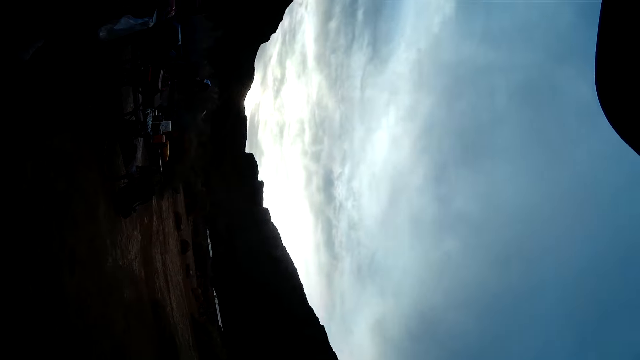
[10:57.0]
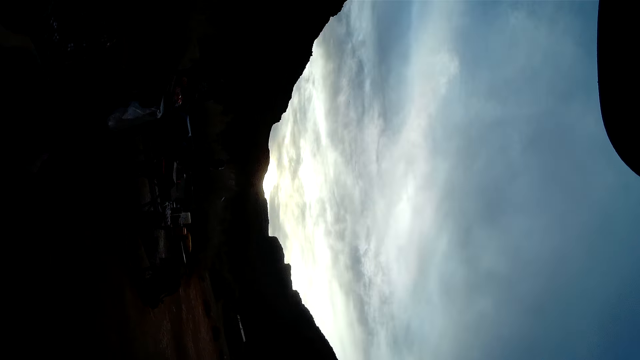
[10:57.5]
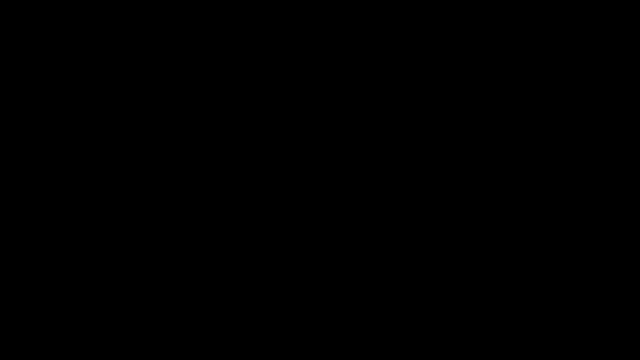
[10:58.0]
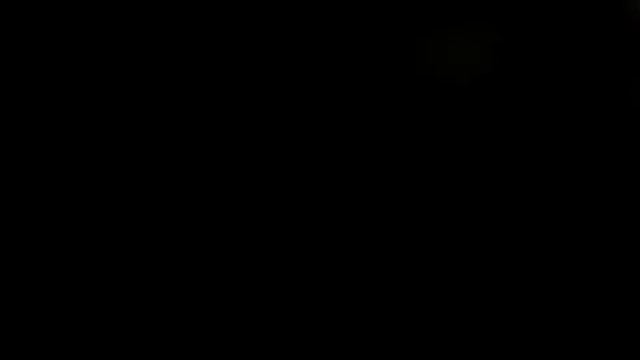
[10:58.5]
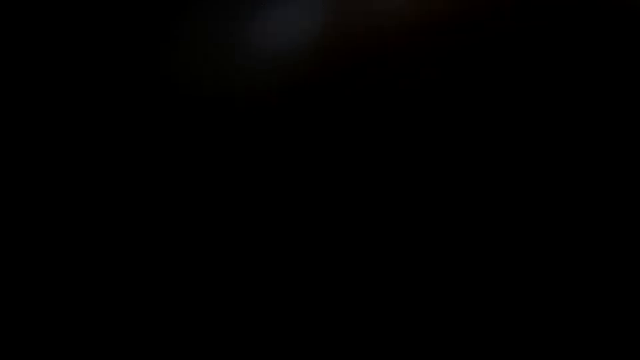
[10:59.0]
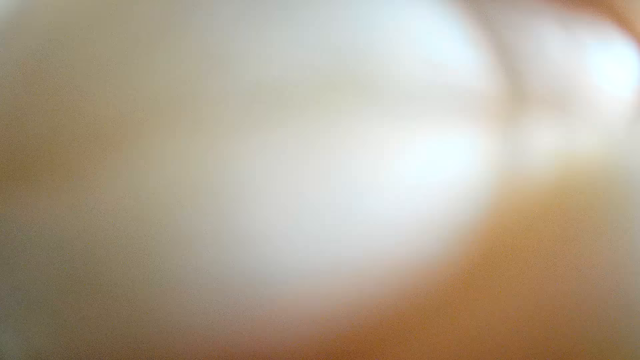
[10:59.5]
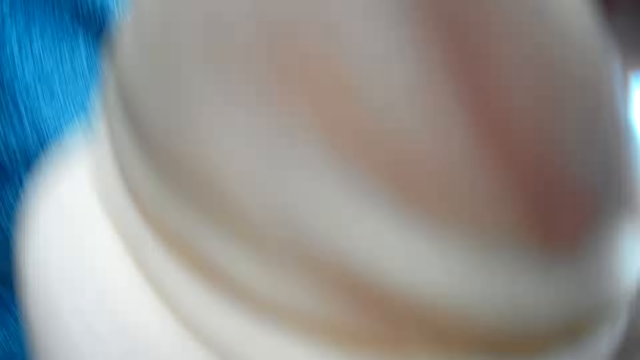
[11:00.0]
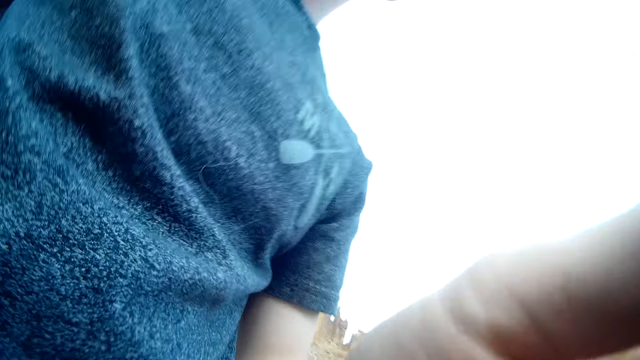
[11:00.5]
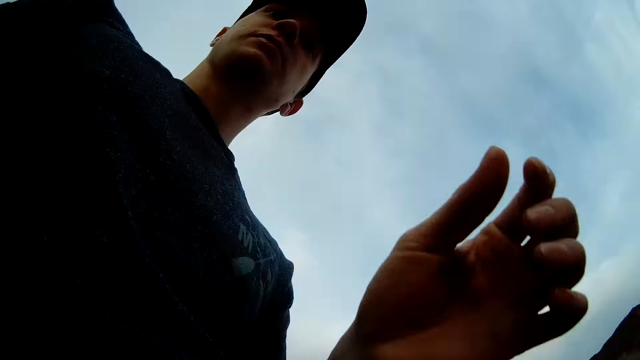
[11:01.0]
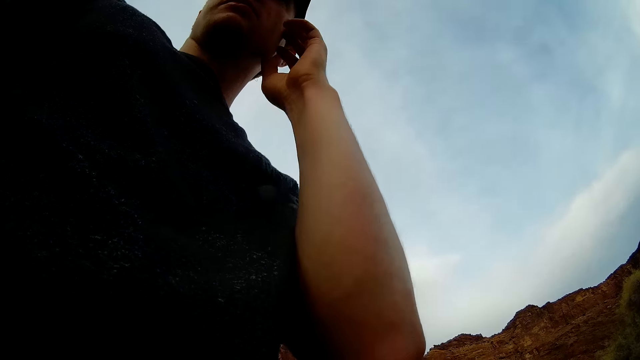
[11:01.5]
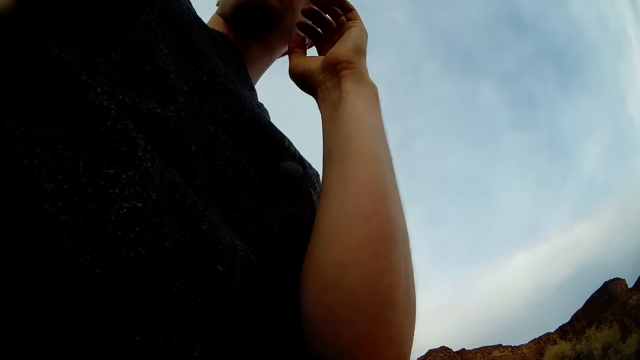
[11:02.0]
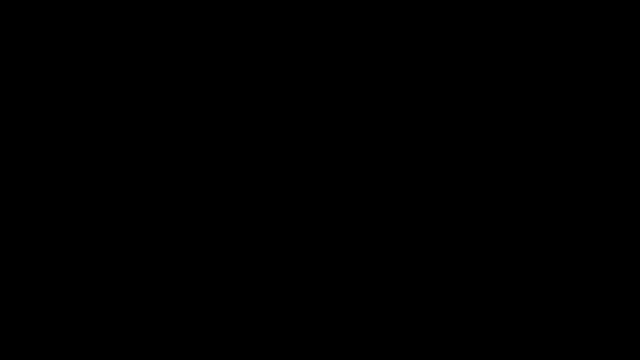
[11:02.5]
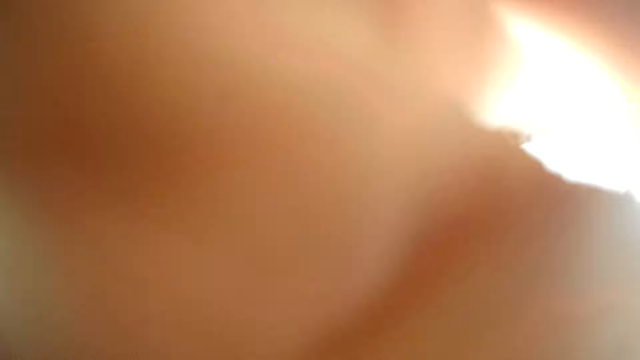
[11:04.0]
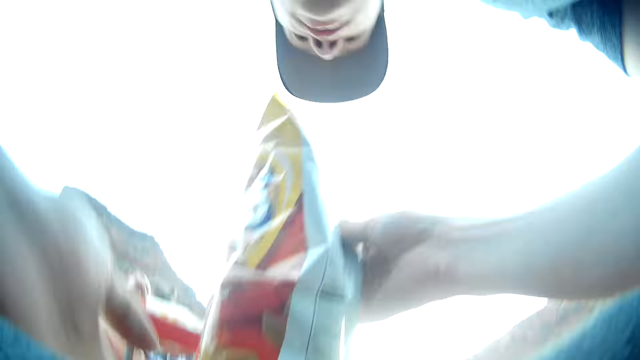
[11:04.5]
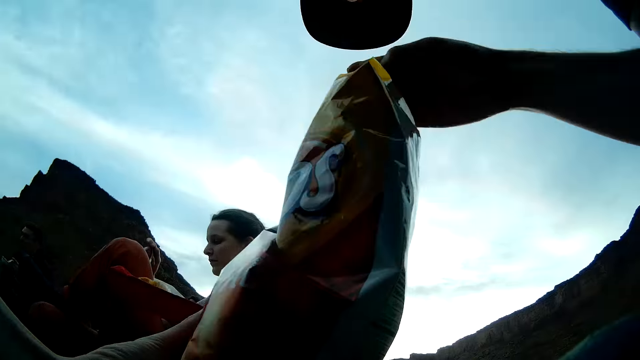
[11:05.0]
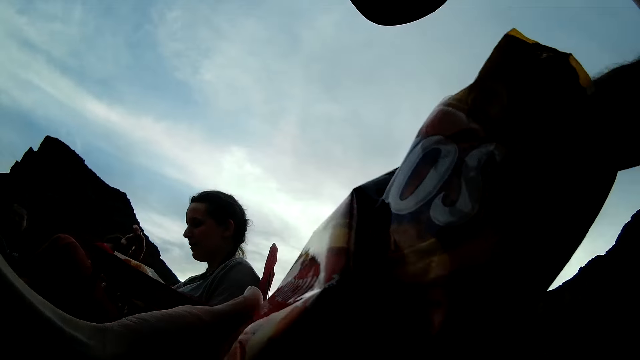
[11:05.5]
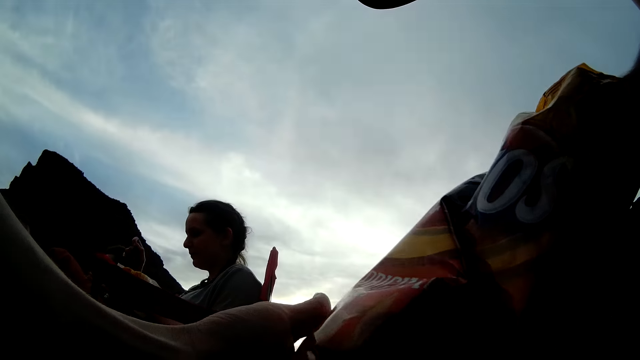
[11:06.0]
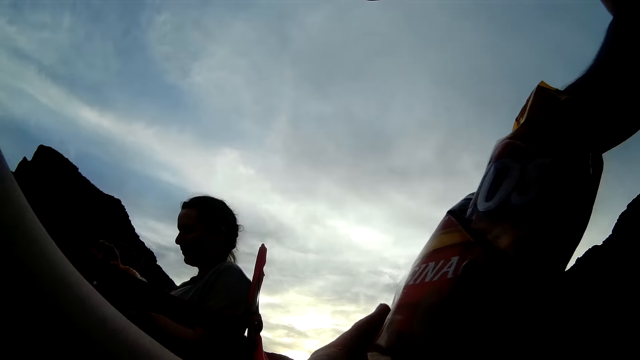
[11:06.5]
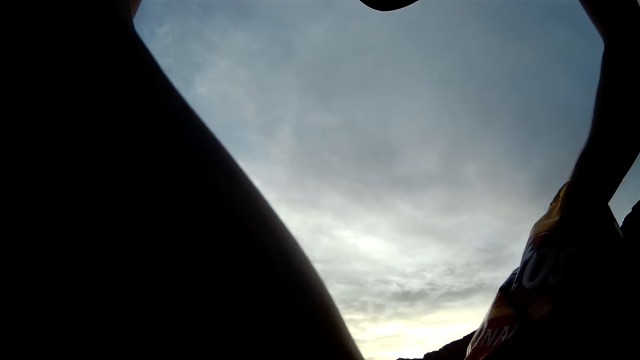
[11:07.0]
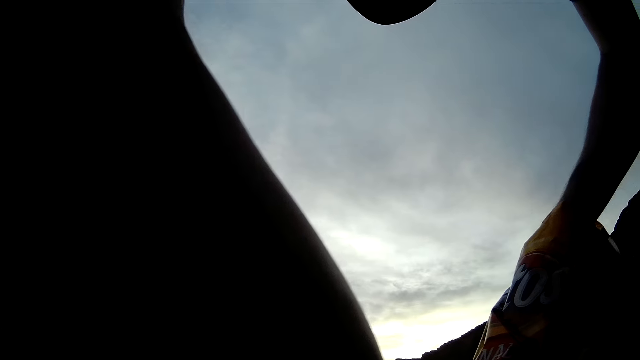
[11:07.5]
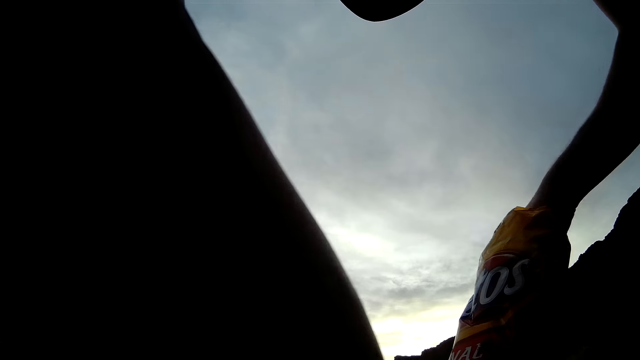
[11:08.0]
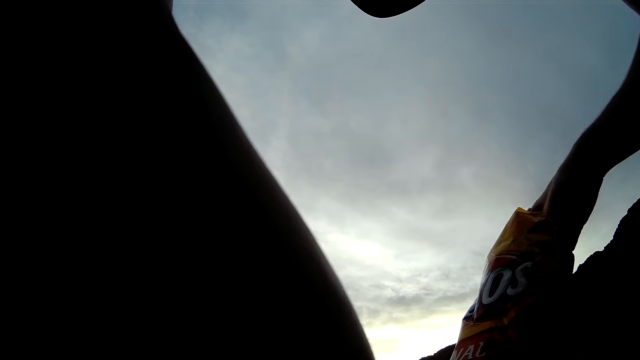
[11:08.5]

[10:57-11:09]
The camera wearer stands up. He sits down on a chair. He holds the camera. He touches something. He turns the camera towards him. He touches his ear. He holds the camera. He touches the camera. He removes his hands from the camera. He picks up crisps. He puts his hands inside the sachet. A person spreads food inside the plate using a spoon.

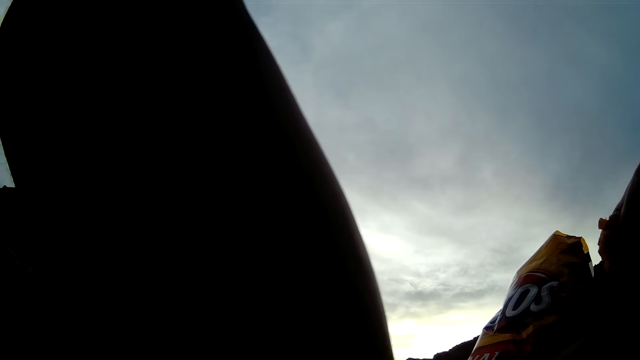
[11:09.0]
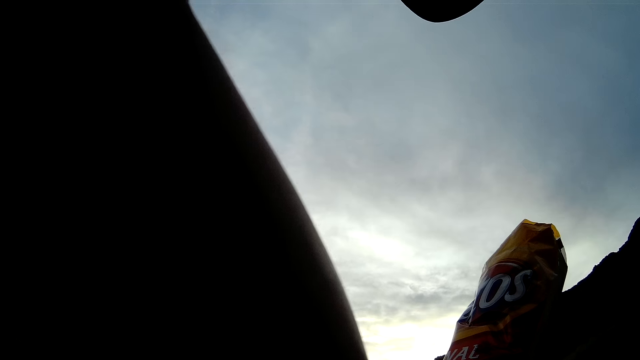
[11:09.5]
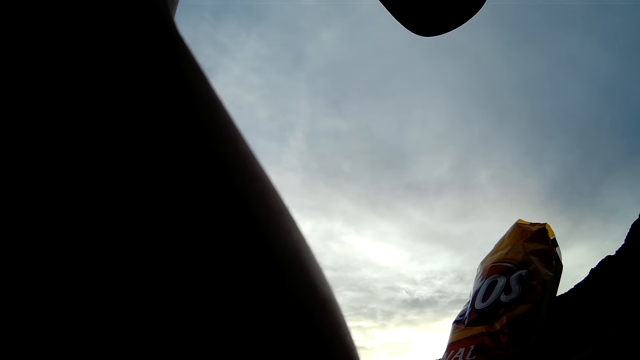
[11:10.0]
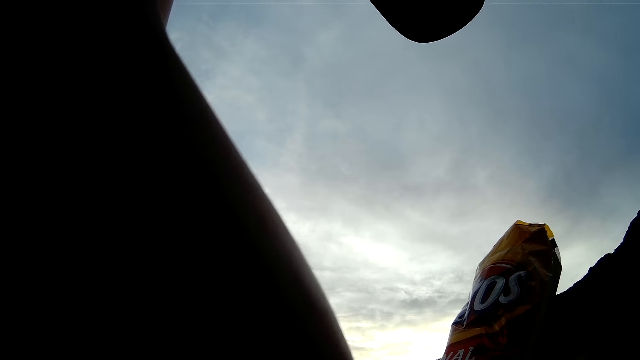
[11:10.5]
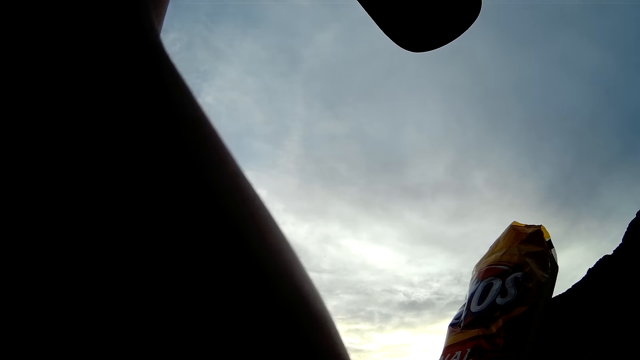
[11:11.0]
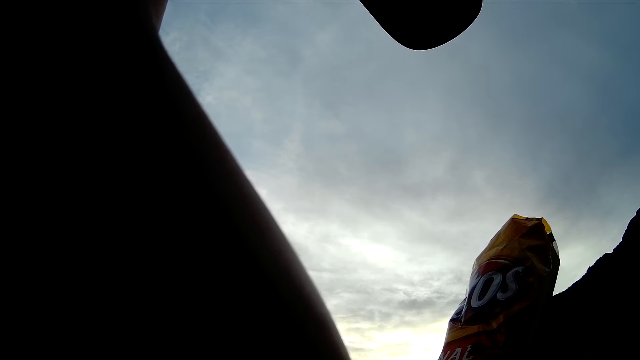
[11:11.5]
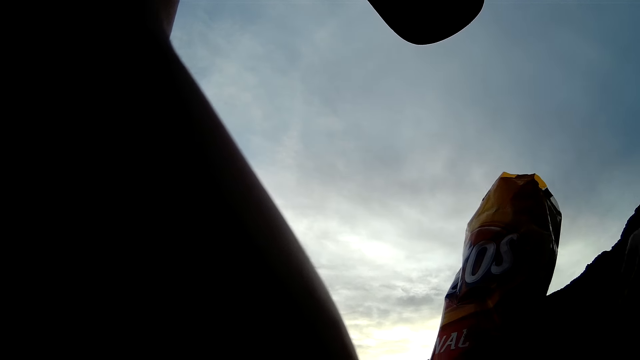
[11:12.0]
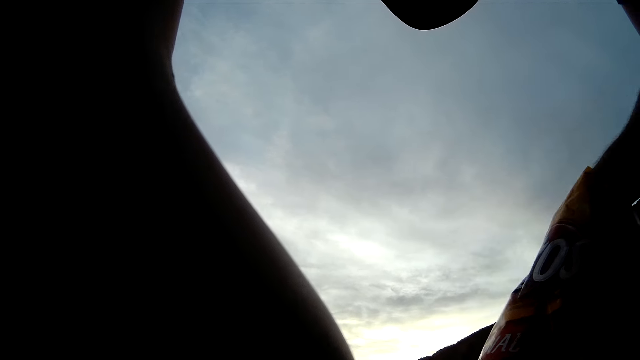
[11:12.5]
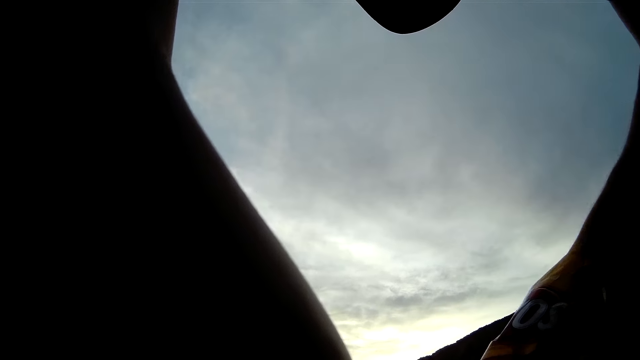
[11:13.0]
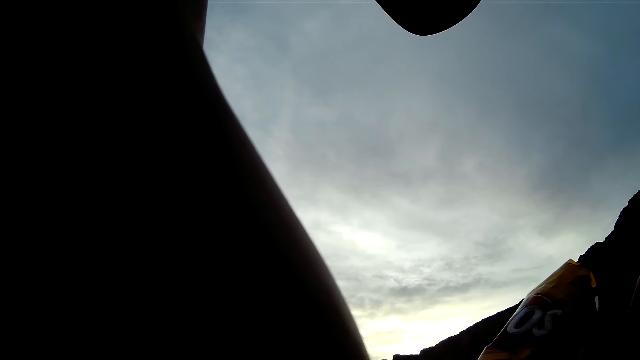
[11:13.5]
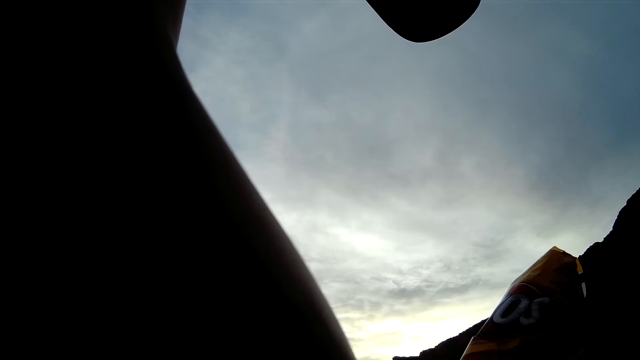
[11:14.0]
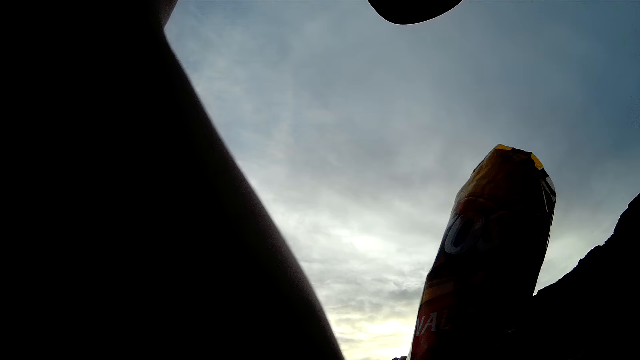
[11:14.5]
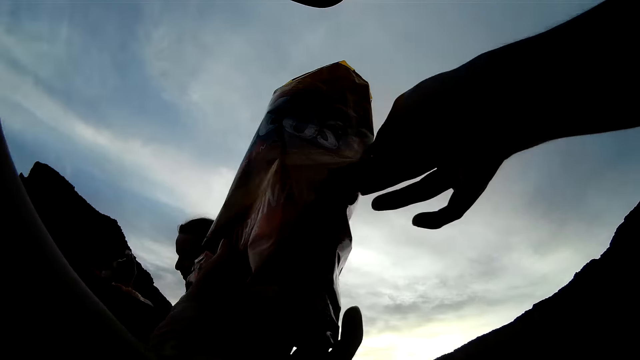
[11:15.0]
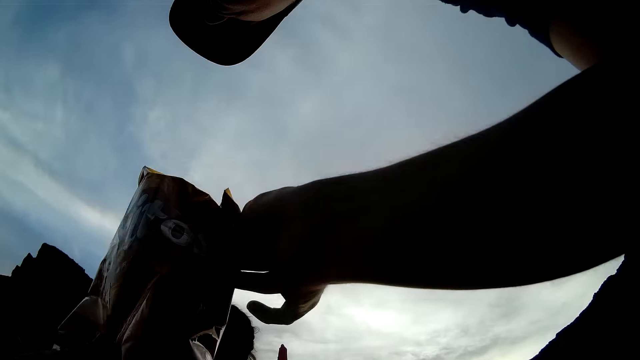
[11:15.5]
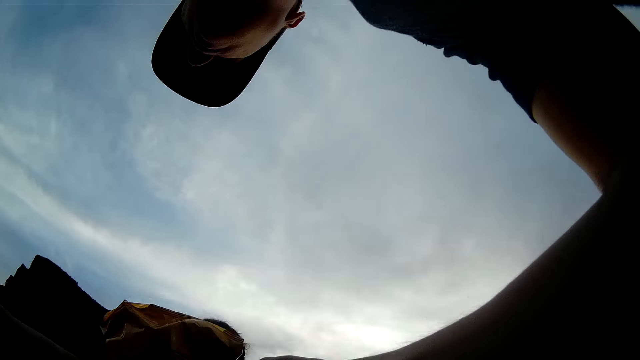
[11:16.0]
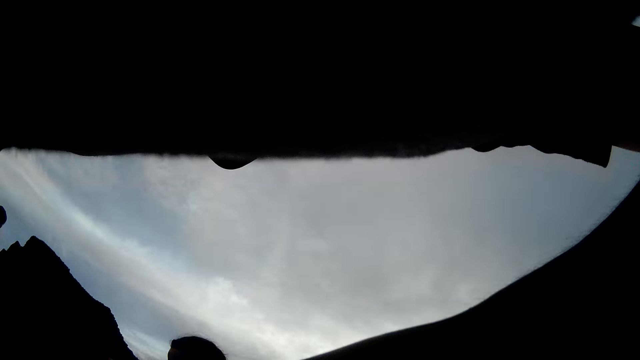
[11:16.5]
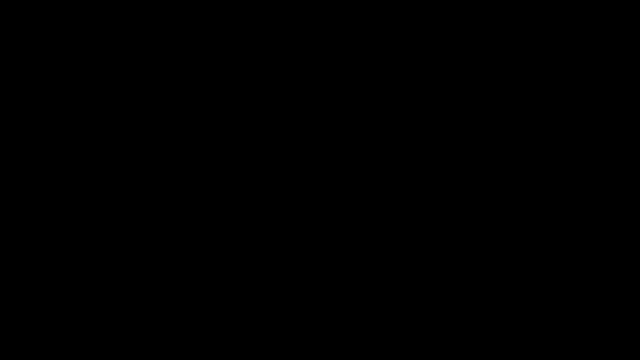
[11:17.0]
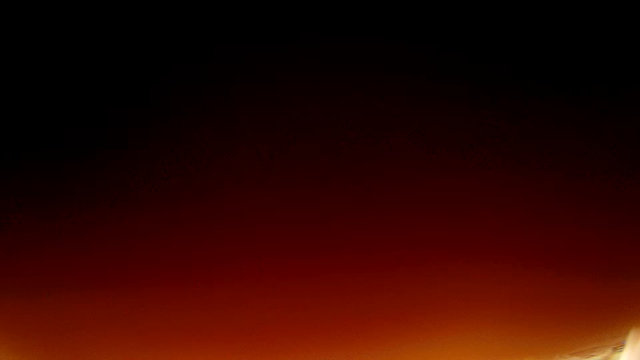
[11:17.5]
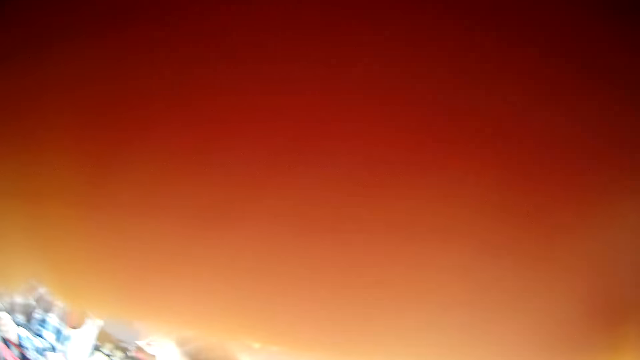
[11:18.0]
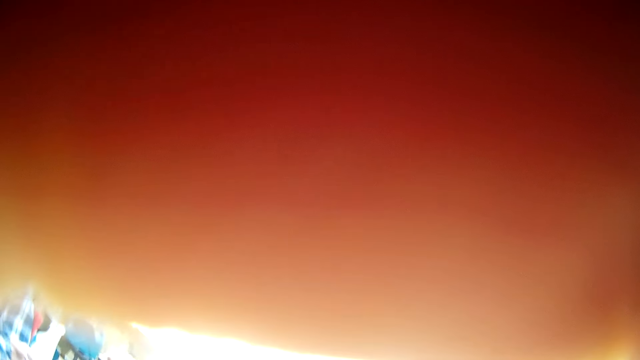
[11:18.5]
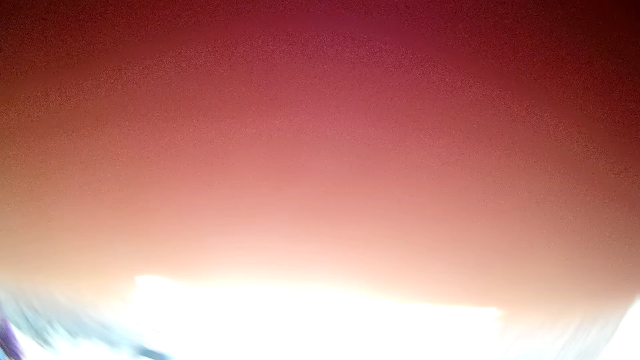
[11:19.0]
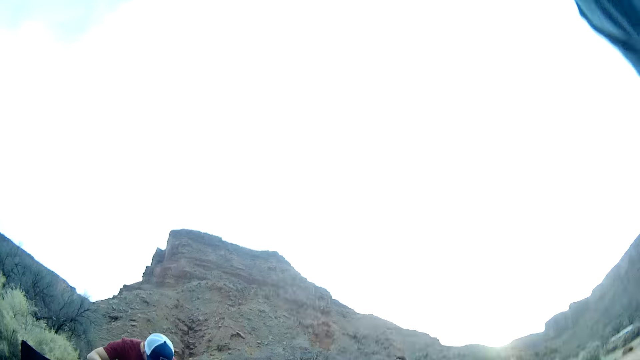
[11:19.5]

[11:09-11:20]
The camera wearer removes crisps from inside the sachet. He adds the crisps to his food. He puts his hands inside the sachet. He removes crisps from inside the sachet. He holds the tip of the sachet. He drops the crisps. He stands up. He holds the camera.
